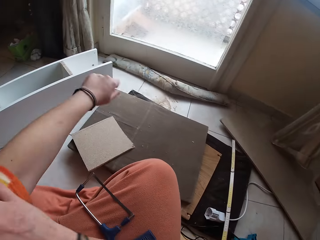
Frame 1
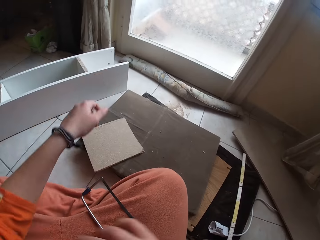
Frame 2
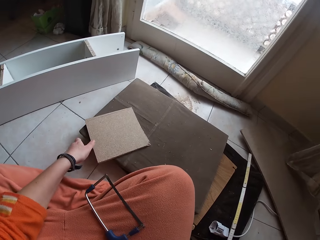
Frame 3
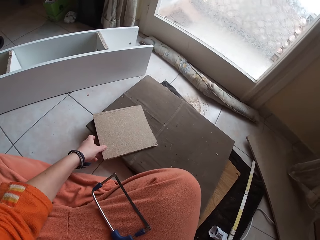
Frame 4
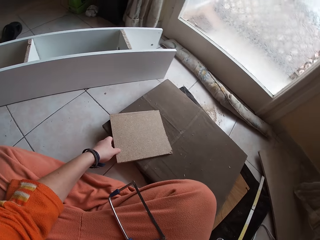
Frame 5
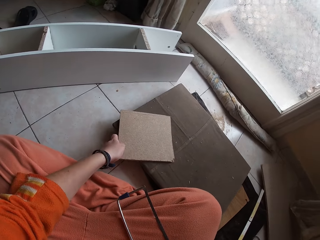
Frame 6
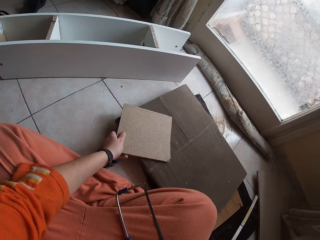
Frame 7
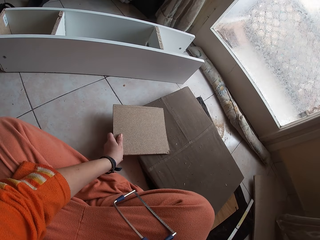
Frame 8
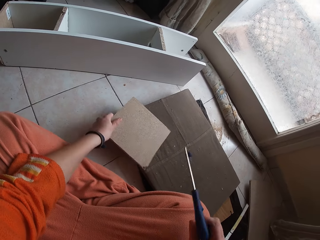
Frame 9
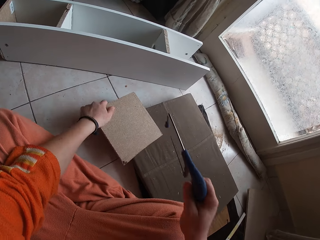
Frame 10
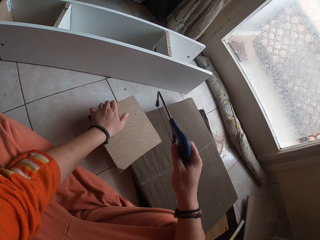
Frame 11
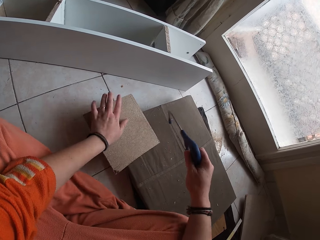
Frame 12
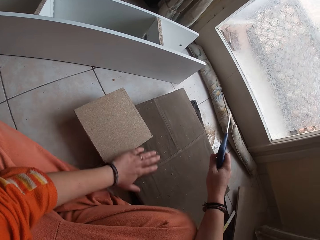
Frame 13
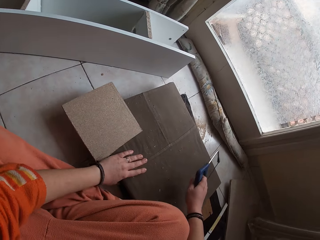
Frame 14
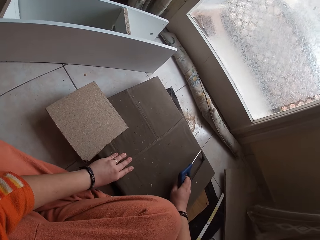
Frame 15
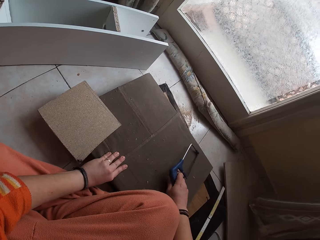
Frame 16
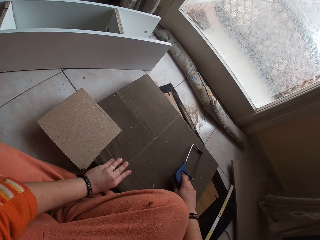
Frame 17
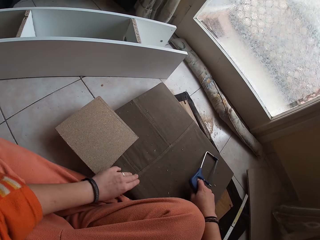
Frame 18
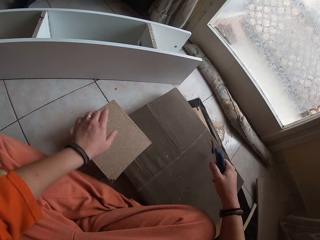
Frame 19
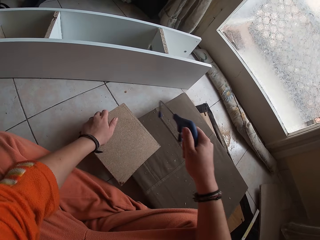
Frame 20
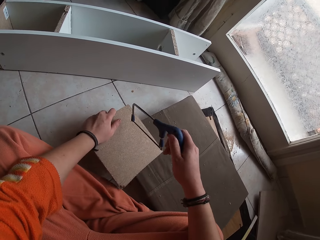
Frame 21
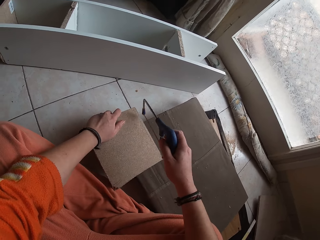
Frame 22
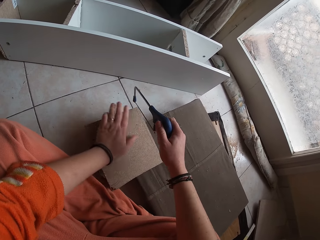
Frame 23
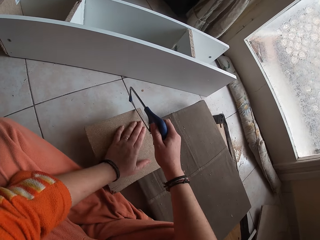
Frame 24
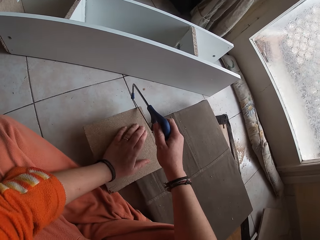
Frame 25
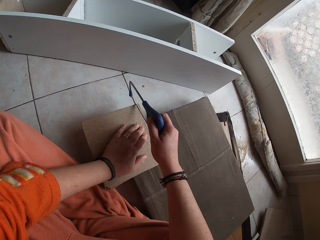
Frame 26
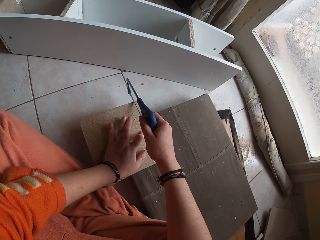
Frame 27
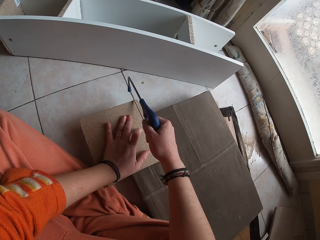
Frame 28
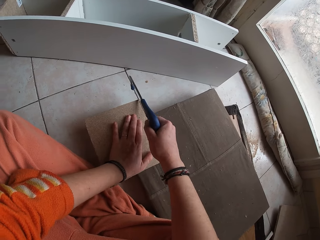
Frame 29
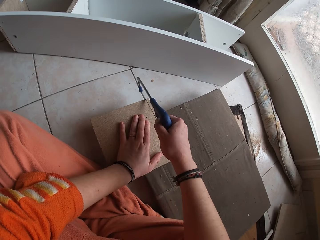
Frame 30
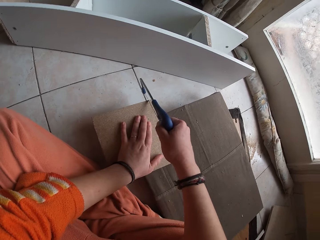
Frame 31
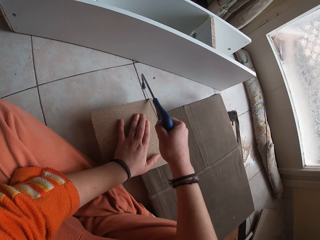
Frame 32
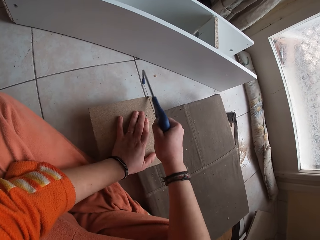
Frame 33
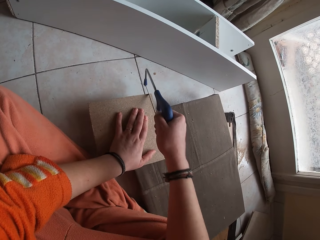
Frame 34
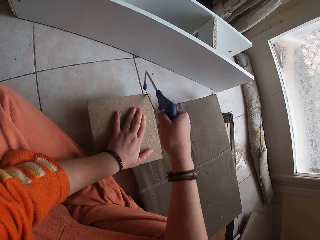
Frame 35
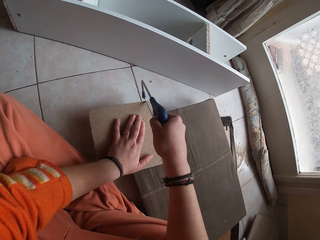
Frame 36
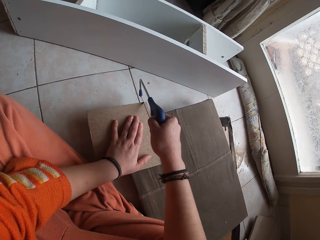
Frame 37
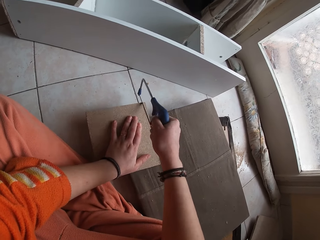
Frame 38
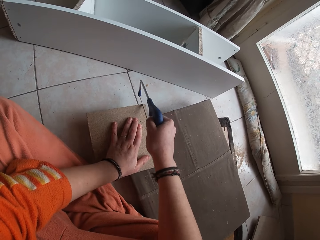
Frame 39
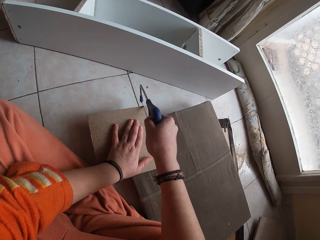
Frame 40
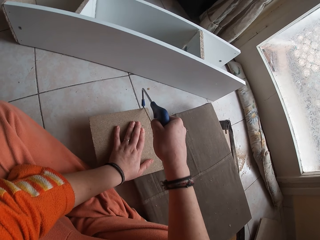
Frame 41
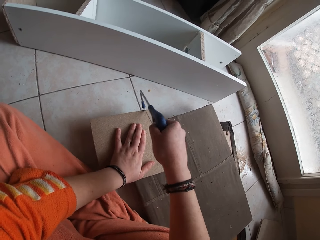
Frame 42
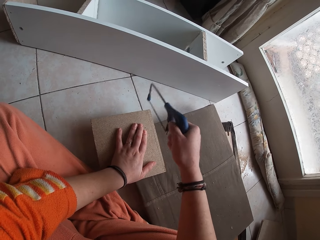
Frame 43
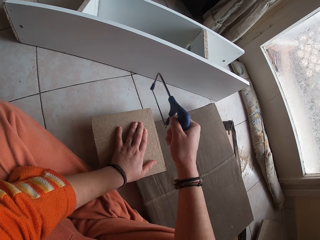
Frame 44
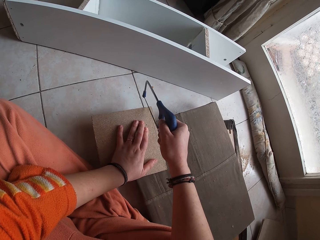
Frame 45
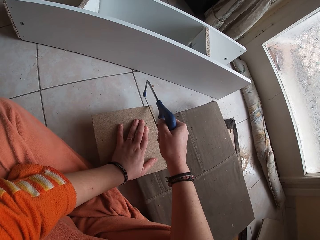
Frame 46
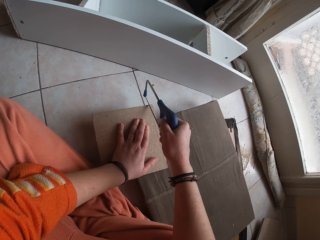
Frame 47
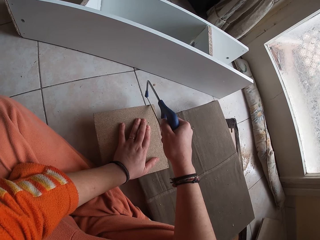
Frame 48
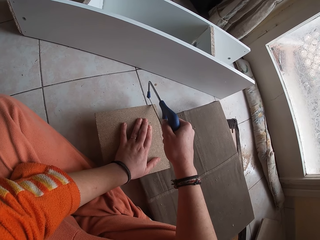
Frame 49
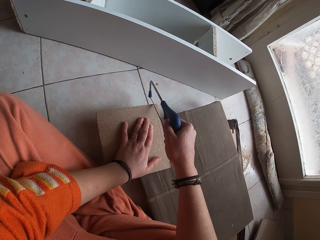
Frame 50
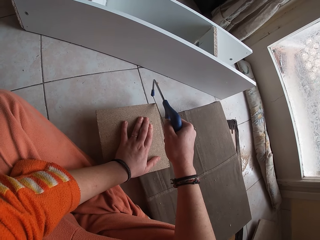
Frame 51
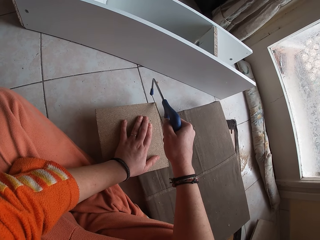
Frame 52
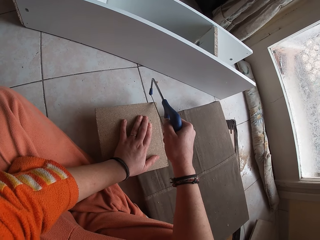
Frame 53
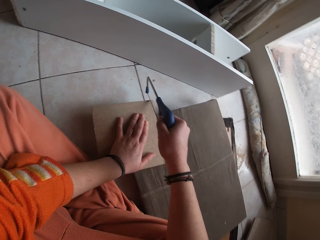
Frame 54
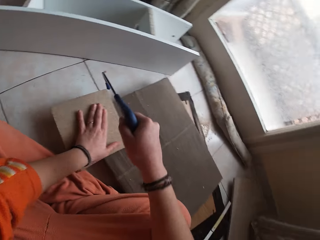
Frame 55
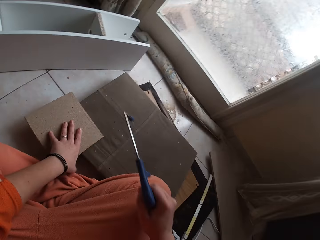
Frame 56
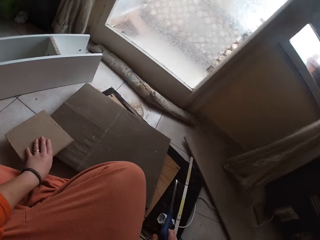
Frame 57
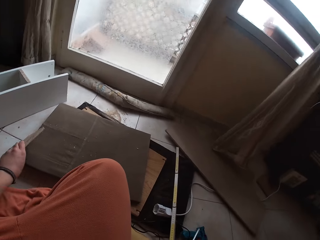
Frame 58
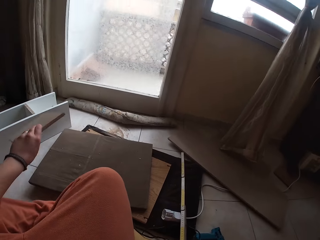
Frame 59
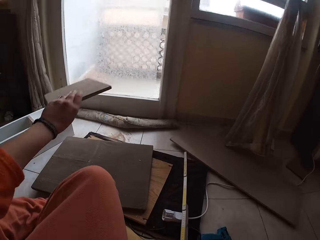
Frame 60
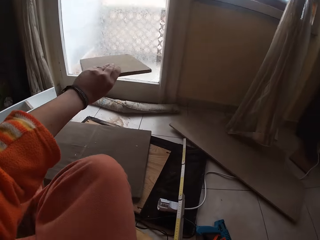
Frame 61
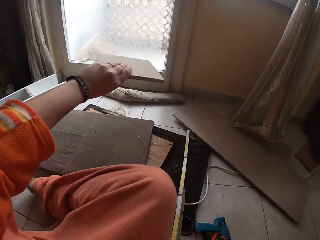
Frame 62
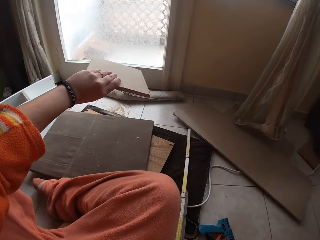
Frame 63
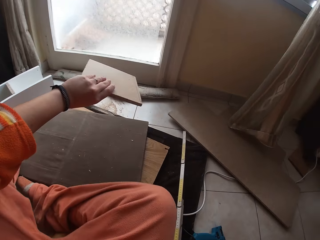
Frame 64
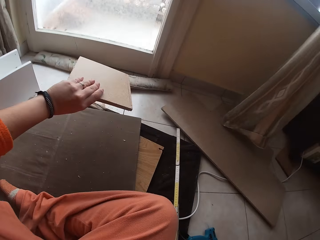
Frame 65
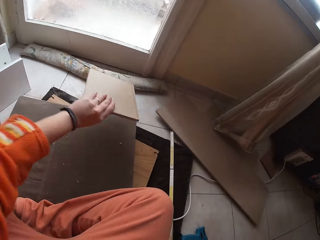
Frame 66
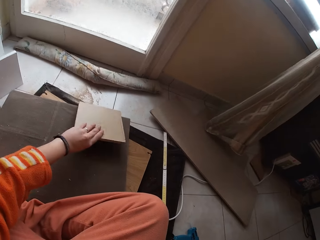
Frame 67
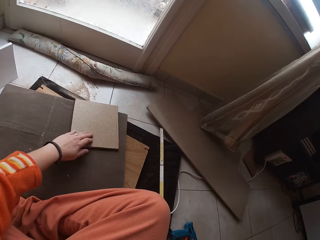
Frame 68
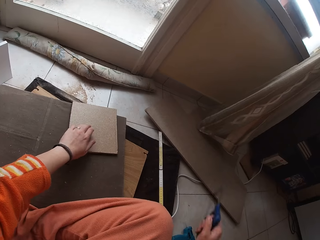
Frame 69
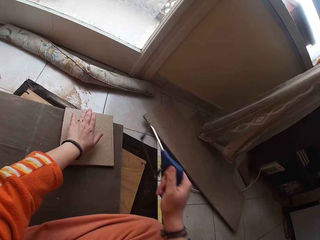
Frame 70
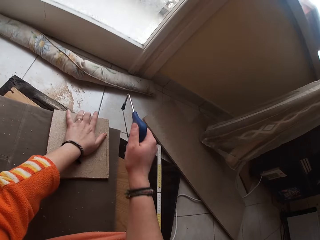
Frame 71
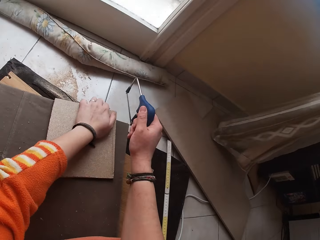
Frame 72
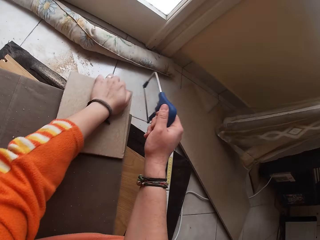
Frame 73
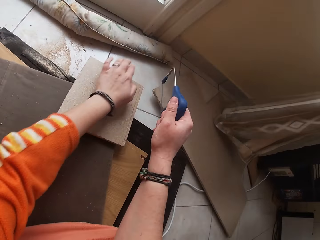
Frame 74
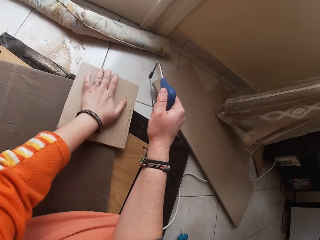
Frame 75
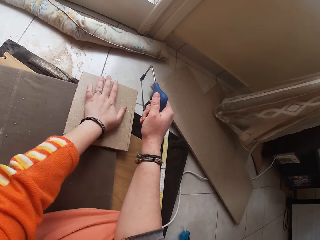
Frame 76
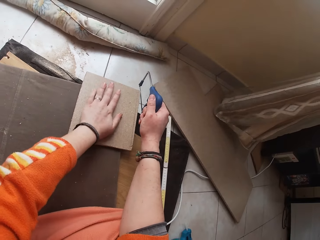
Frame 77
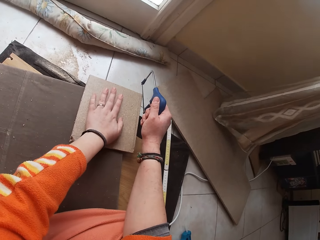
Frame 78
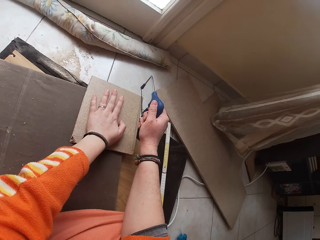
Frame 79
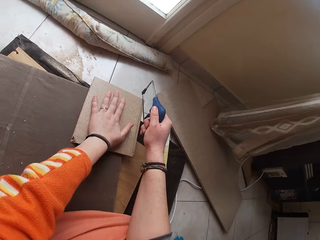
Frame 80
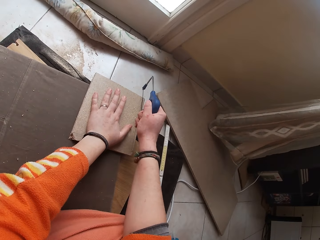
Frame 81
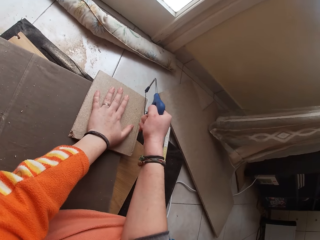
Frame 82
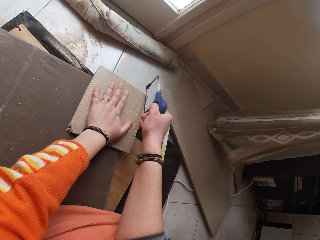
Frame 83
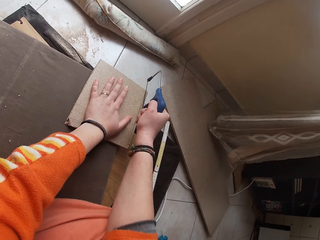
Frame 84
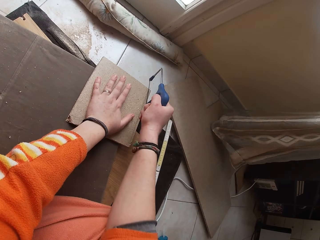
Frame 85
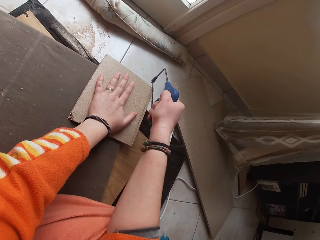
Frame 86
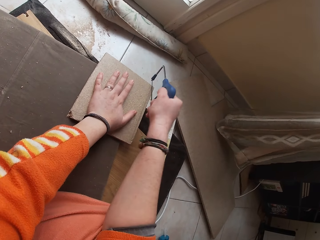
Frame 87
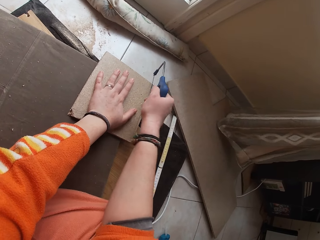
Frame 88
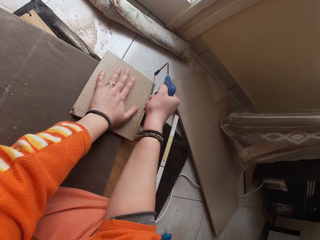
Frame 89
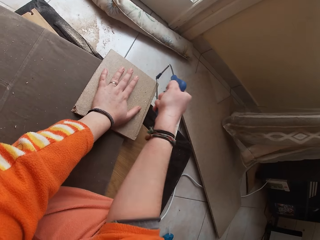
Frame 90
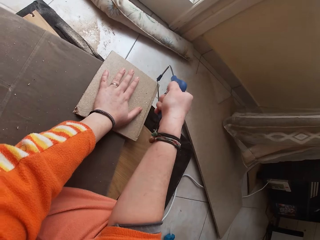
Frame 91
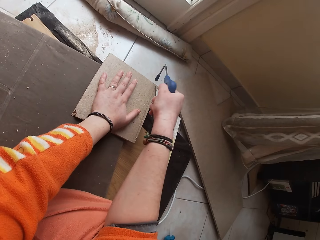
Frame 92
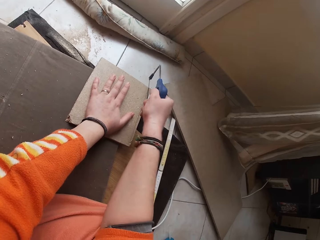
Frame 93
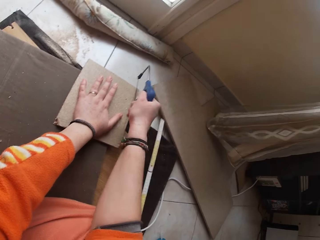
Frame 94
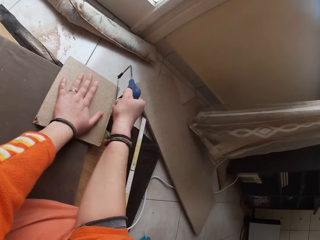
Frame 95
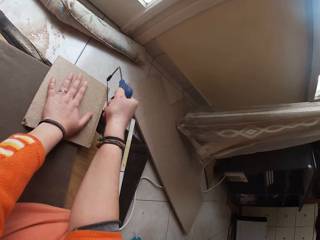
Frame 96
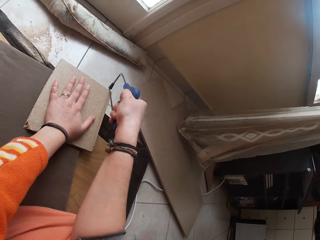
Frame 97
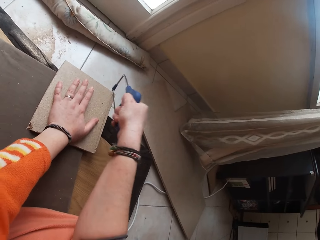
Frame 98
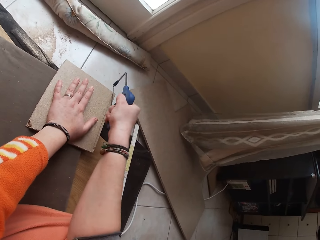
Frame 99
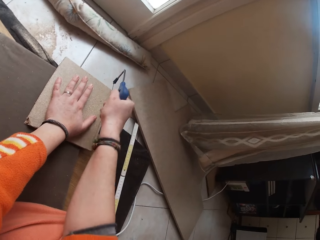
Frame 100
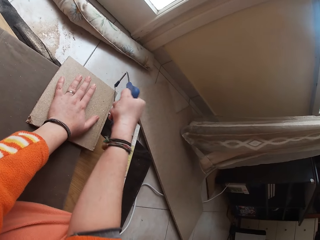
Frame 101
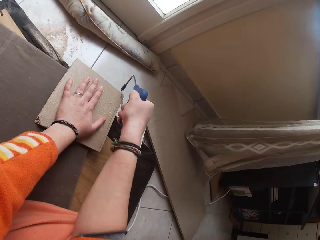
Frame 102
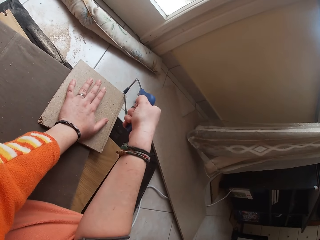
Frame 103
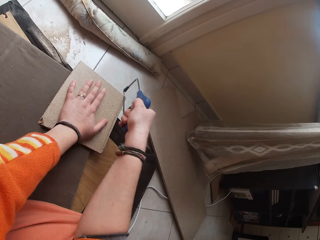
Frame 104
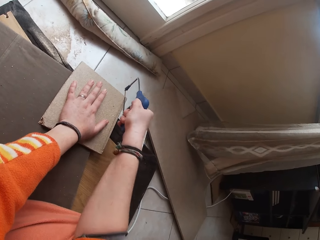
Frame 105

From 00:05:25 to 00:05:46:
The camera wearer pulls up the left sleeve of his shirt with his right hand. He takes the wood with his left hand. He holds the wood. He picks up a hacksaw using his right hand. He drags the wood. He holds the saw on the wood on the floor with his right hand. He adjusts the wood on the floor with his left hand. He holds the wood with his left hand. He cuts the wood with the saw in his right hand. He takes up the wood with his left hand. He places the wood on the wood on the floor with his left hand. He drags the wood. He holds the wood. He cuts the wood with the saw in his right hand.
